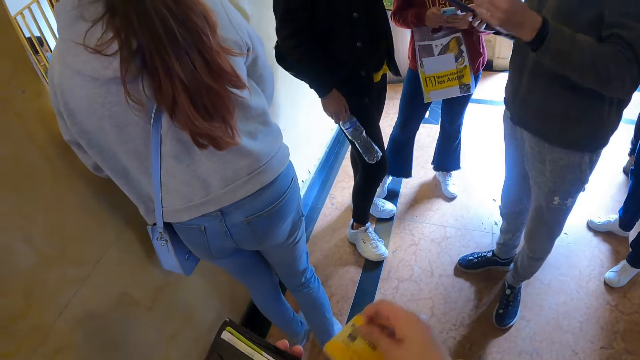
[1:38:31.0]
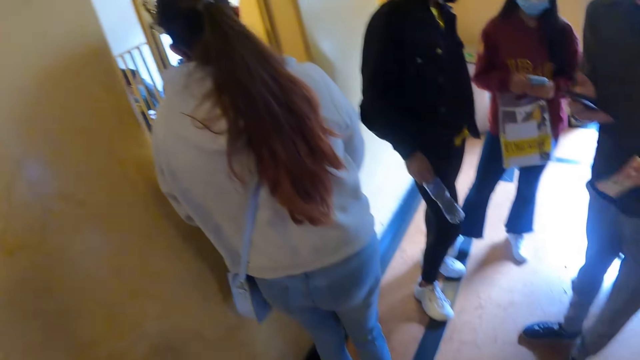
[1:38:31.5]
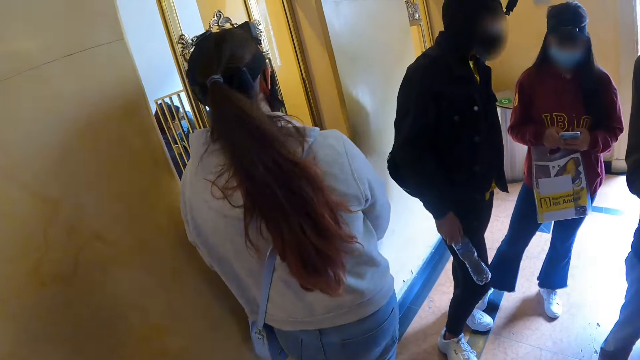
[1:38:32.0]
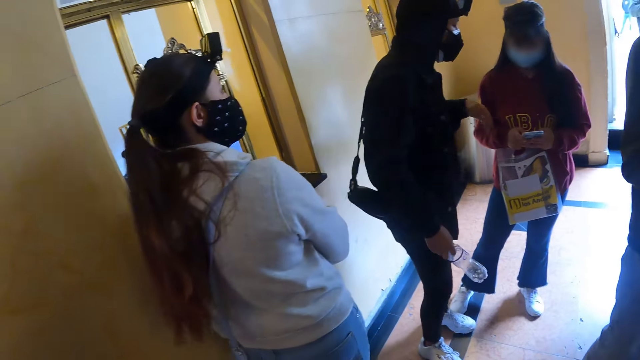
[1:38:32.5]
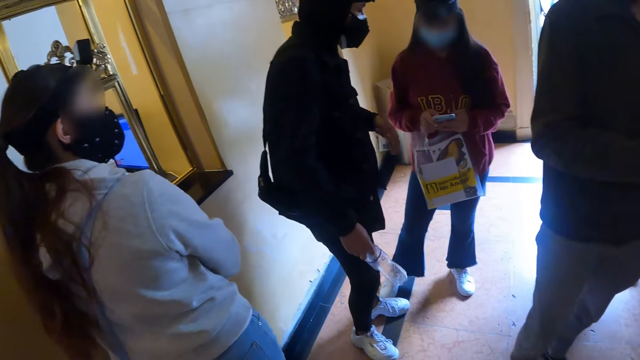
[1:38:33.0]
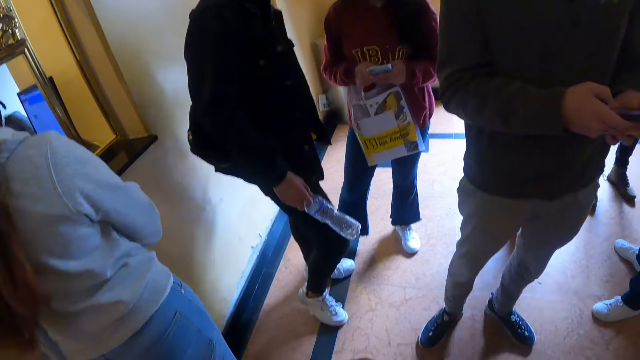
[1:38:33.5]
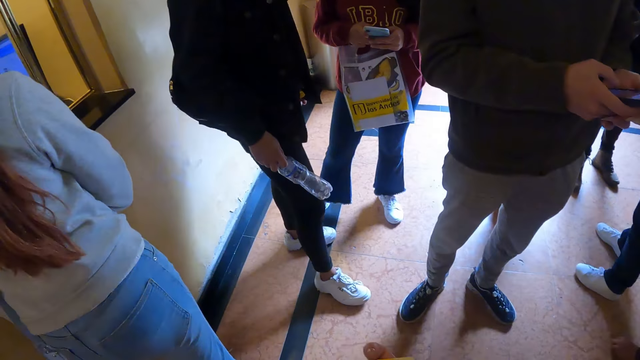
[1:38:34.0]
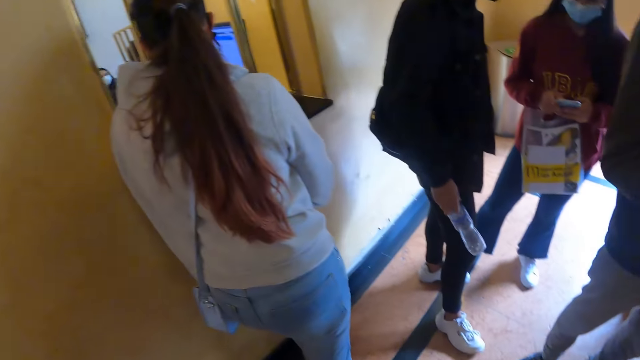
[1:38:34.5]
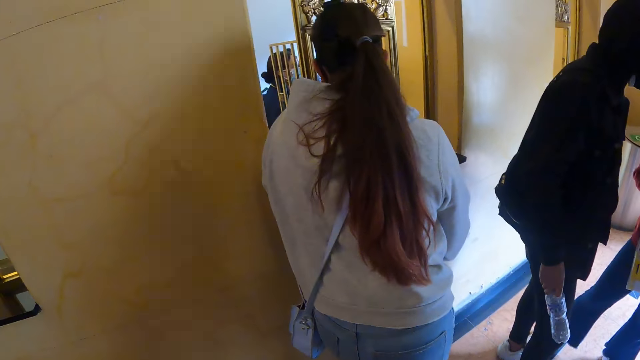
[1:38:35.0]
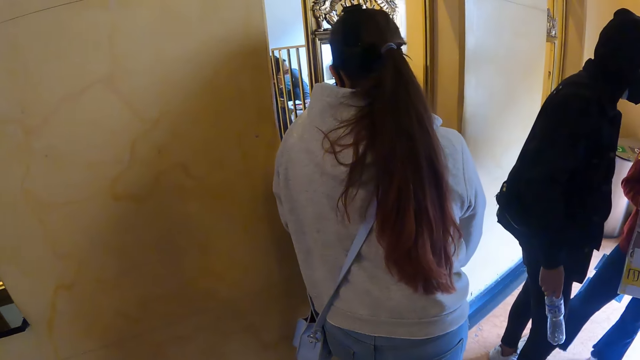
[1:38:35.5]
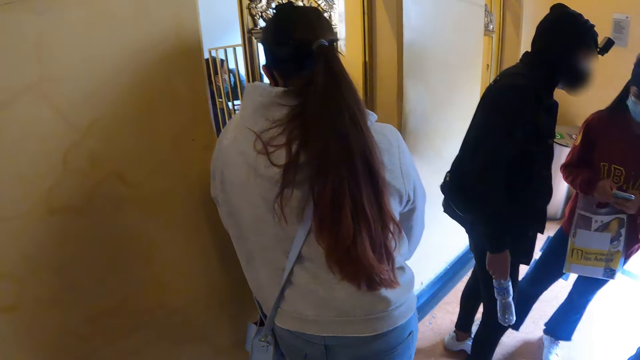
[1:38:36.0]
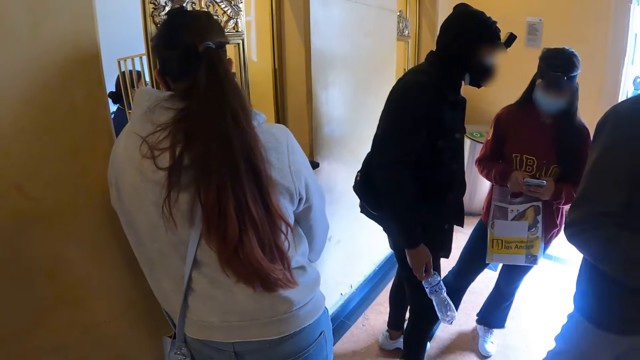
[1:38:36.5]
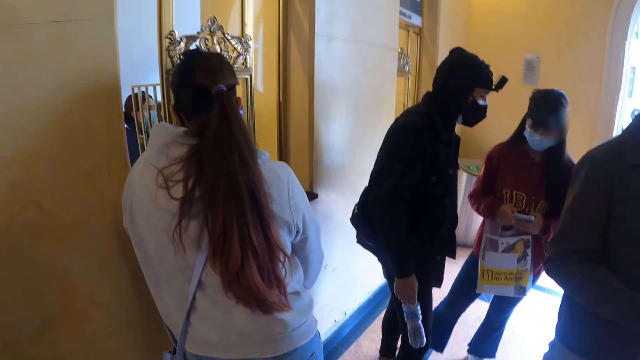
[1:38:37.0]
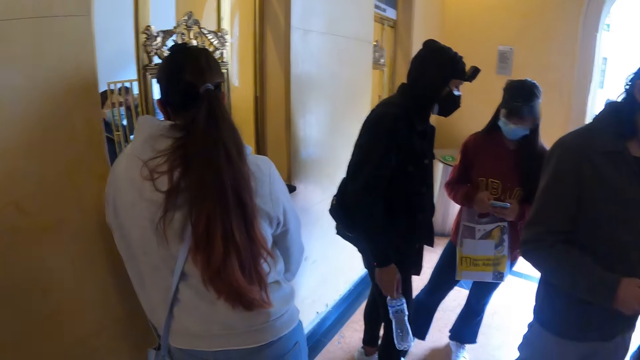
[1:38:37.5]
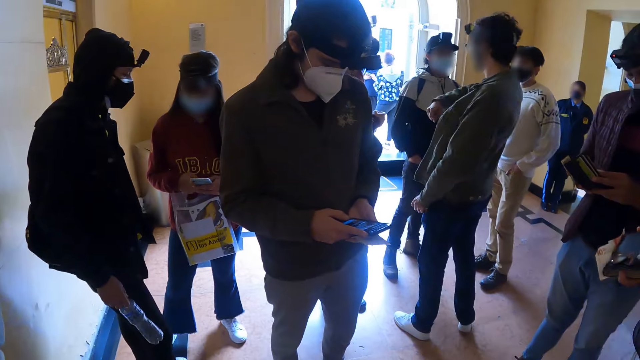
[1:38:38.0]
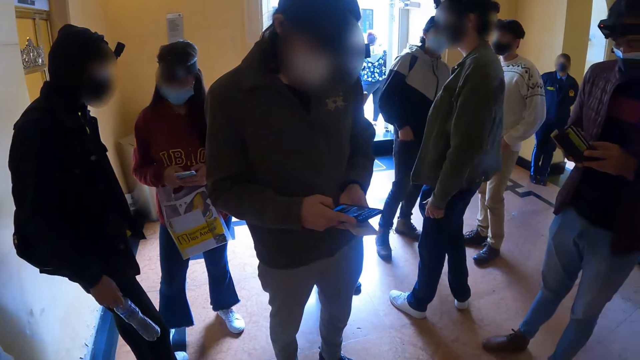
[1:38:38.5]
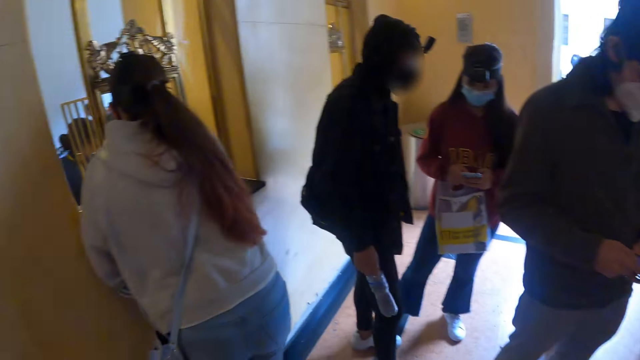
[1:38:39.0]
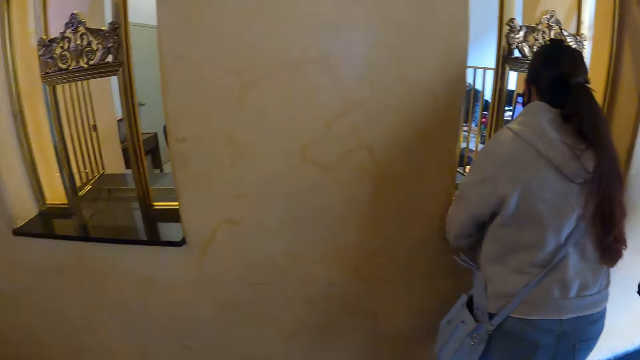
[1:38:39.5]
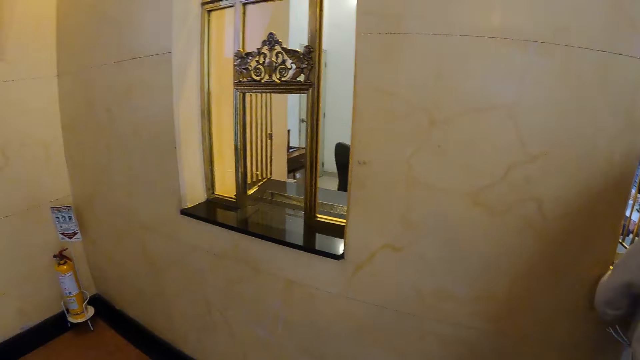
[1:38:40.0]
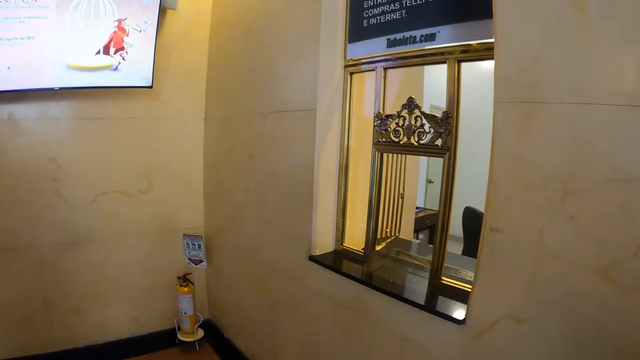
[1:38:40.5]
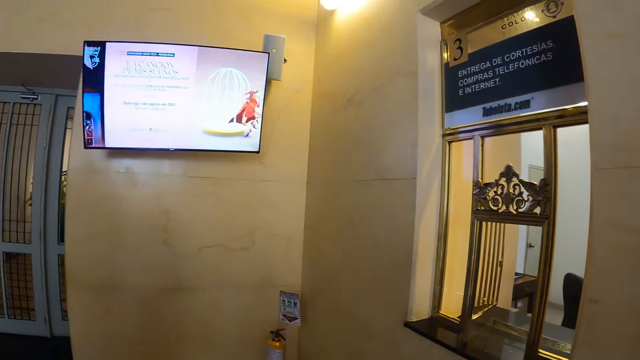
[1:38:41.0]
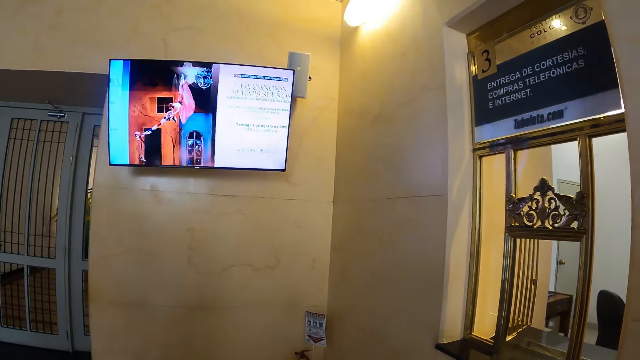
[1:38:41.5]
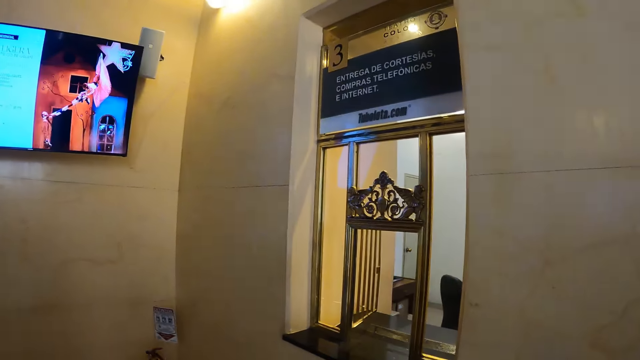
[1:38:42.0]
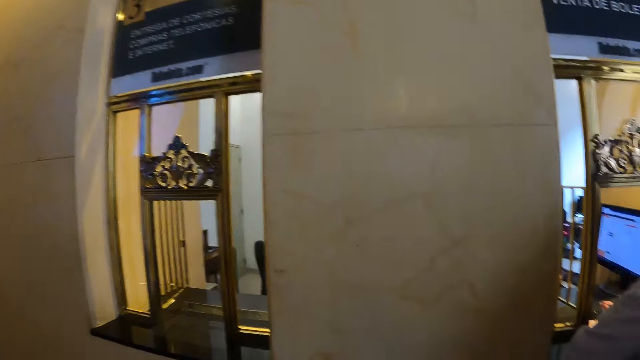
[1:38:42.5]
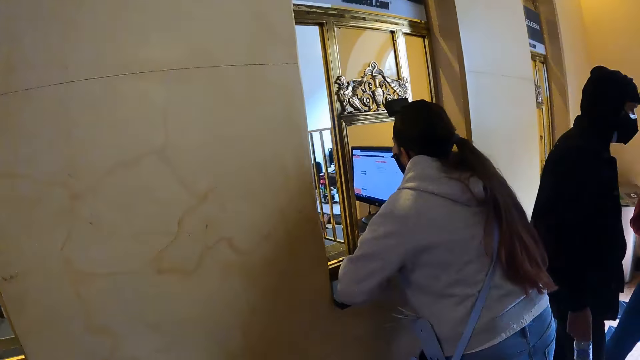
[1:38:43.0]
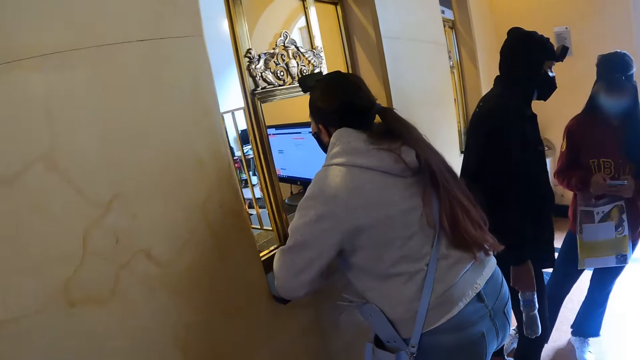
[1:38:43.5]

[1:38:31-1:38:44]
A person moves with the money. Another person talks to a third person. The camera wearer moves the hand. The first person uses the phone. The third person moves the hand down. The camera wearer stares at the room.

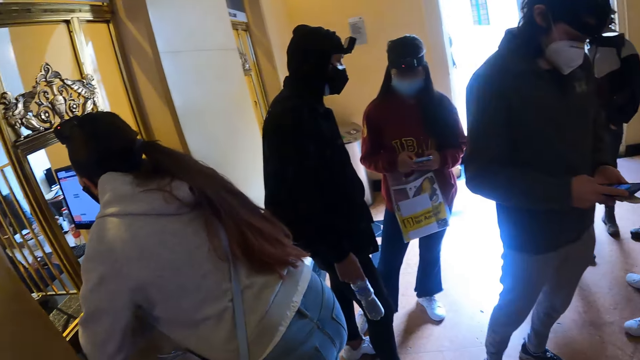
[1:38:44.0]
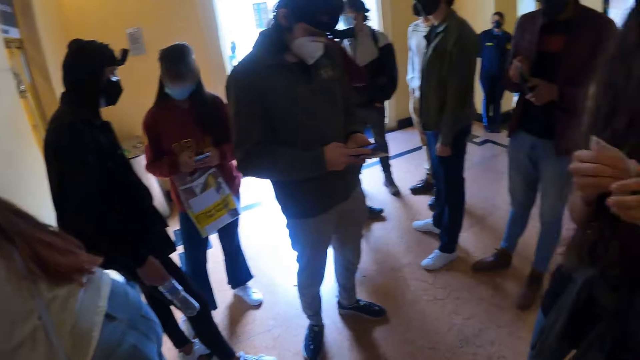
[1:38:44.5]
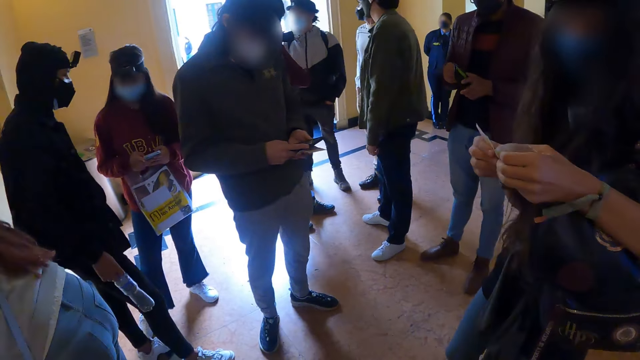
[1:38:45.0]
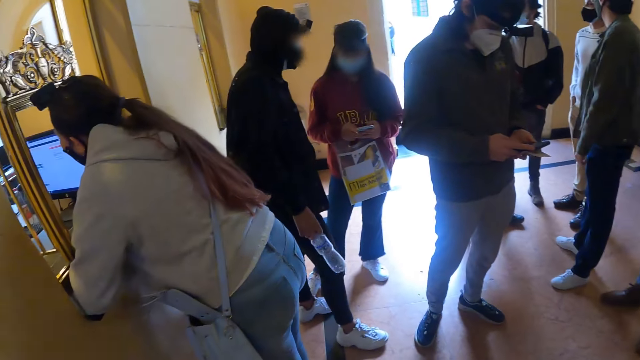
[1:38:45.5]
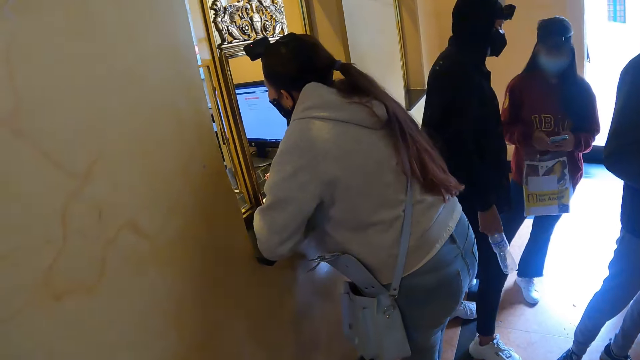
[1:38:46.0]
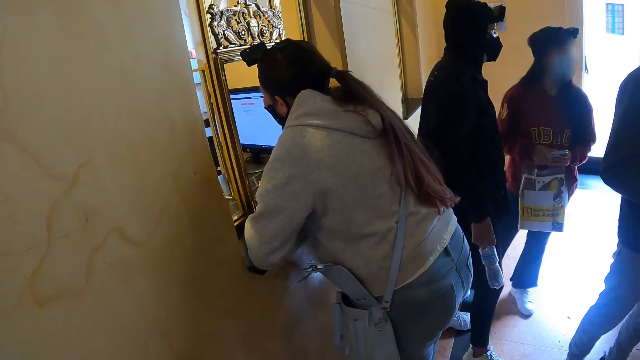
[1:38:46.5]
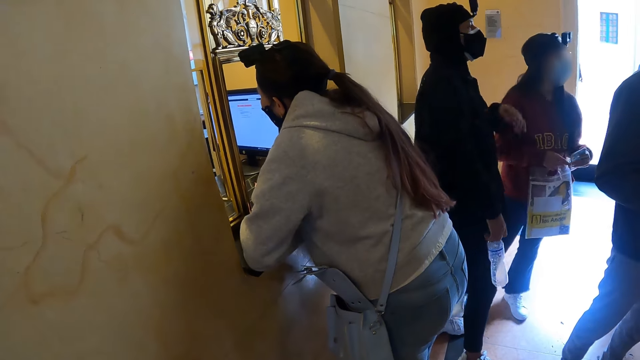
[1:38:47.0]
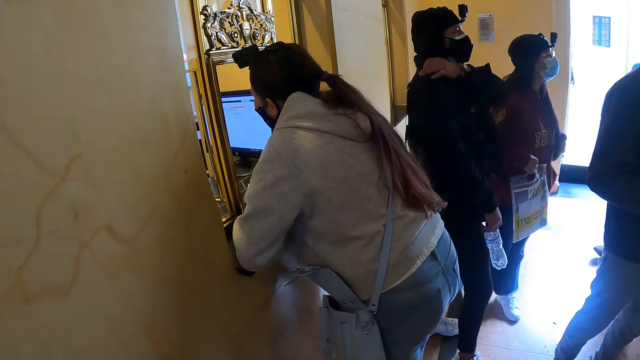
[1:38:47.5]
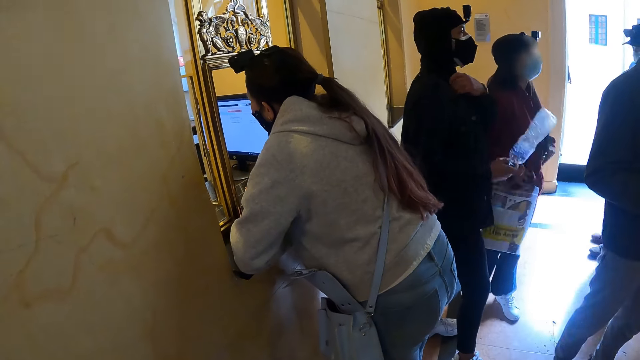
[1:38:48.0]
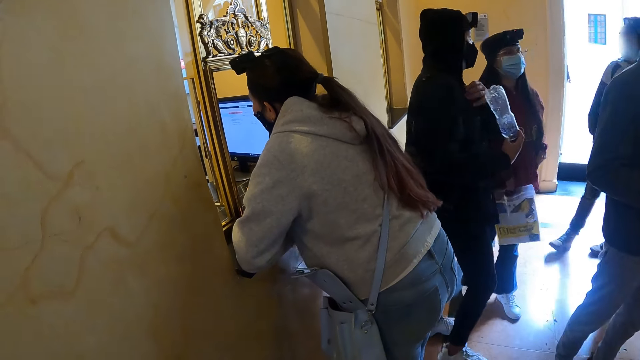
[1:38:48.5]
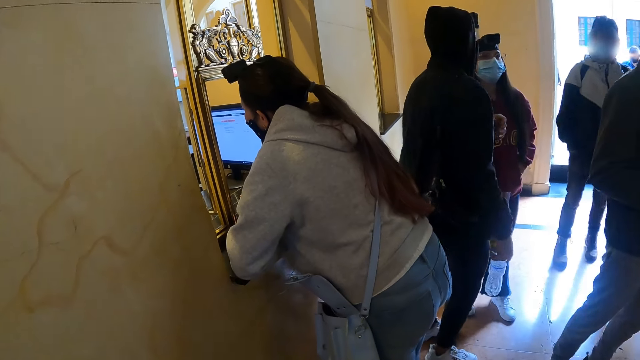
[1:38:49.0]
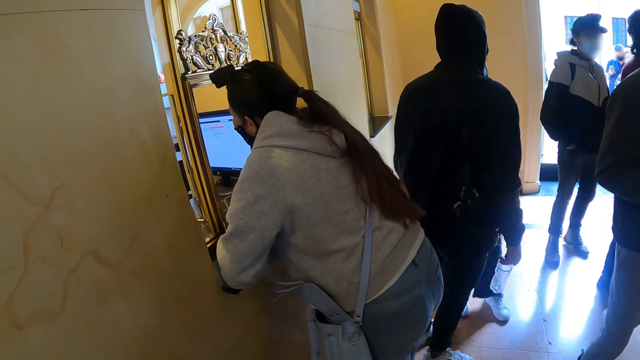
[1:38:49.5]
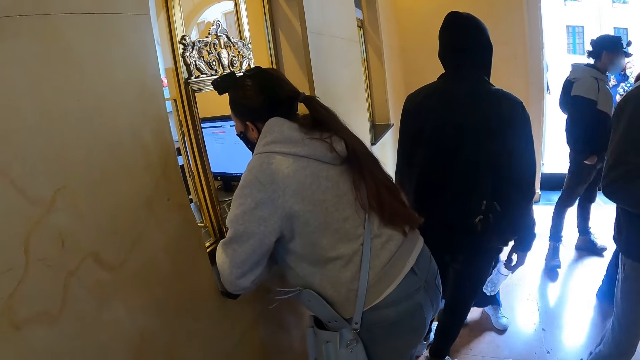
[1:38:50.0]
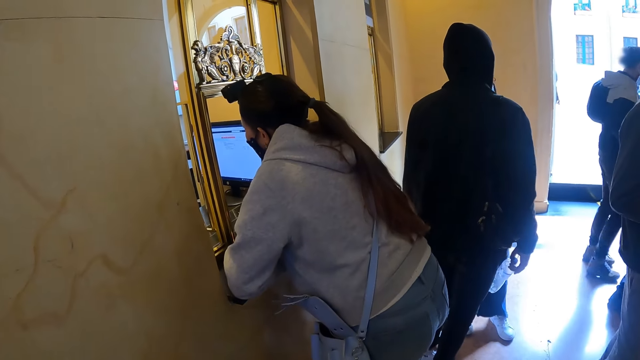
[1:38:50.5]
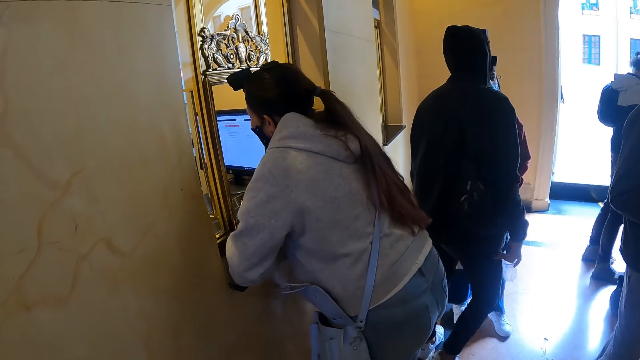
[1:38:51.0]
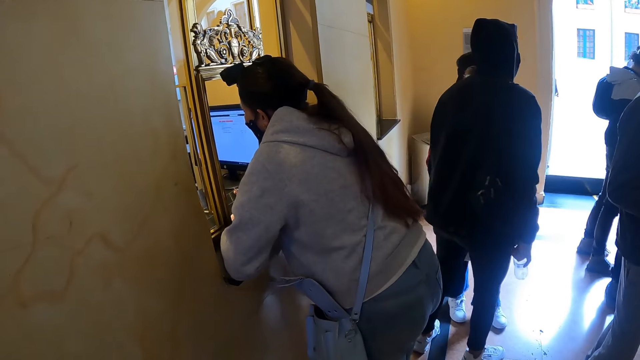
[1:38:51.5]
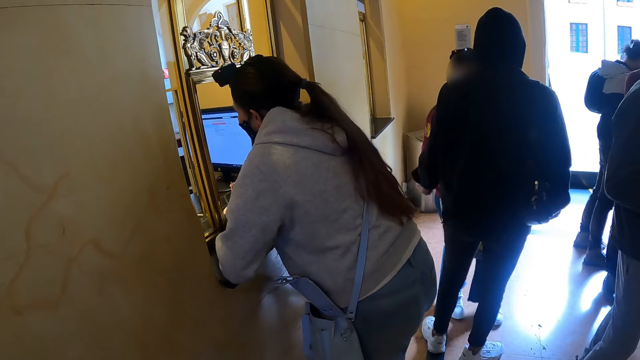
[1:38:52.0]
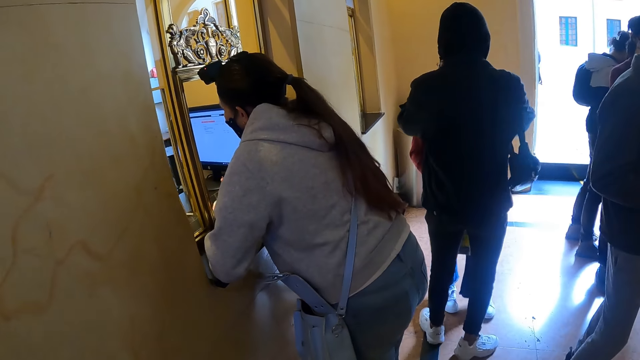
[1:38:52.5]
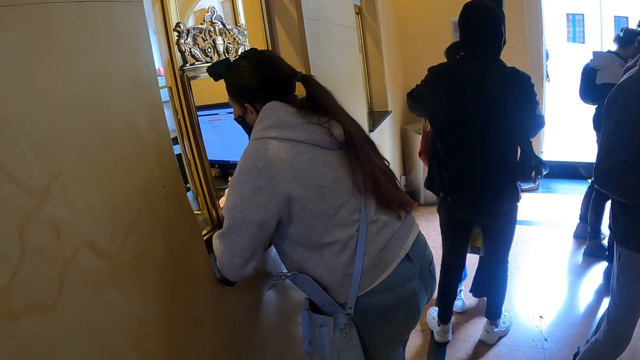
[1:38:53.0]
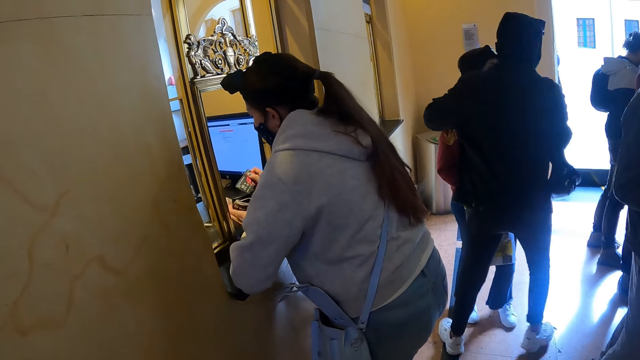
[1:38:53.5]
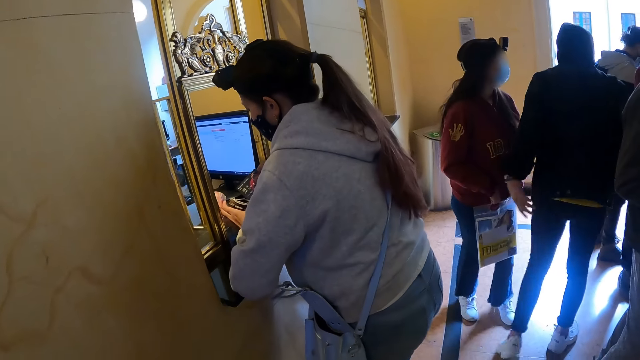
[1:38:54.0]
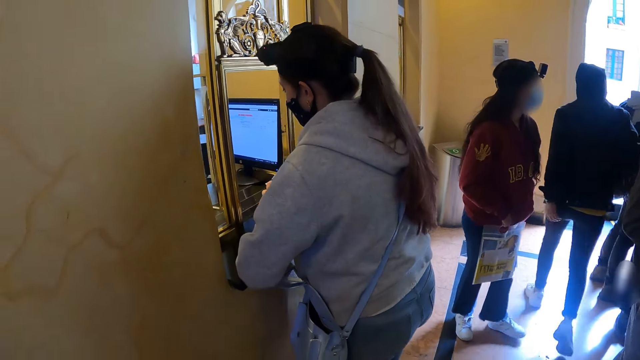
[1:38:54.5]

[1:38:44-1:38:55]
A person holds the money. Another person moves the phone in the pocket. A third person walks to the door. A fourth person interacts with the second person. A fifth person moves the card at the window.
